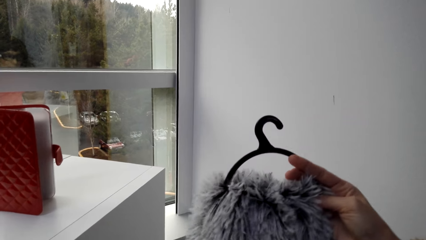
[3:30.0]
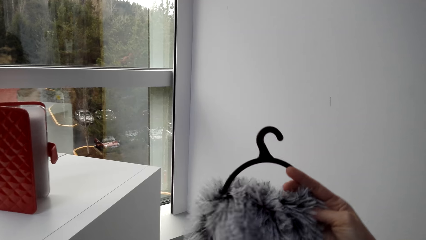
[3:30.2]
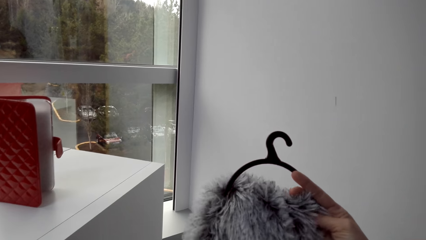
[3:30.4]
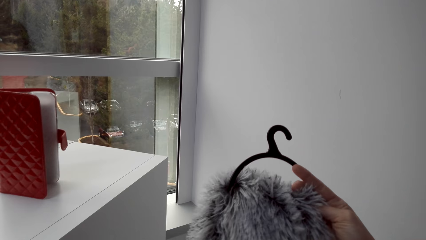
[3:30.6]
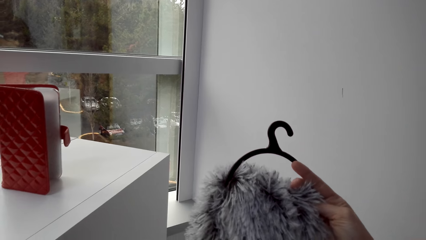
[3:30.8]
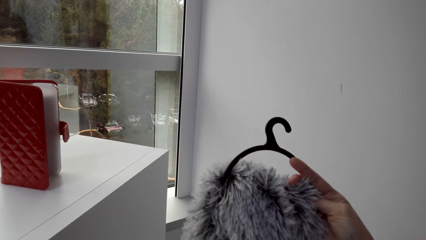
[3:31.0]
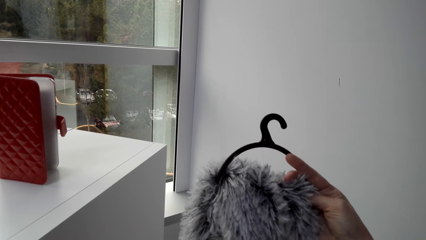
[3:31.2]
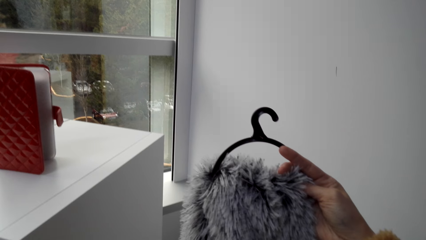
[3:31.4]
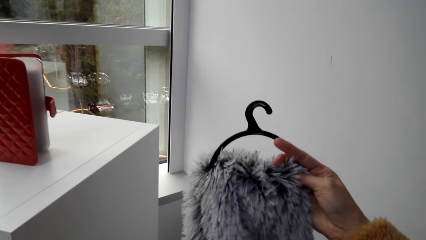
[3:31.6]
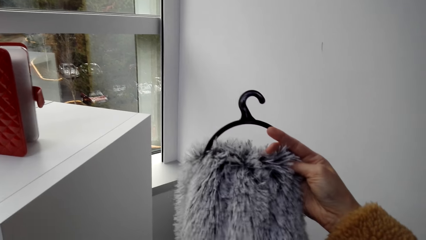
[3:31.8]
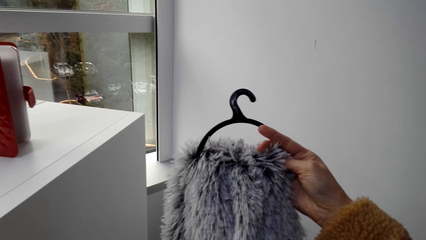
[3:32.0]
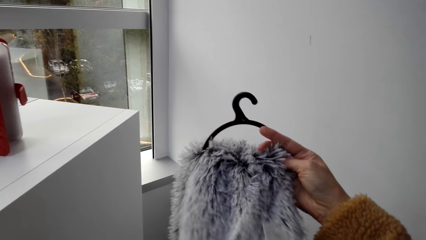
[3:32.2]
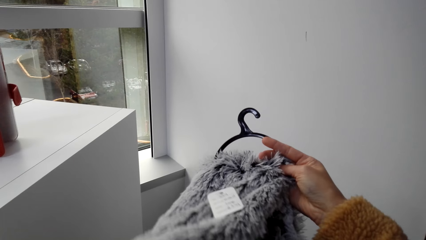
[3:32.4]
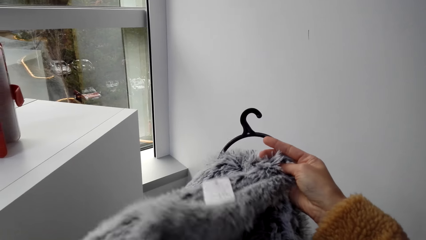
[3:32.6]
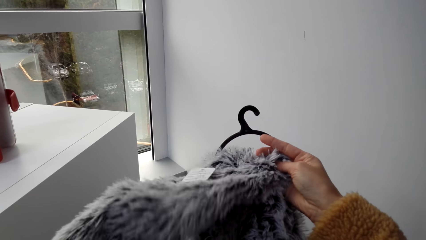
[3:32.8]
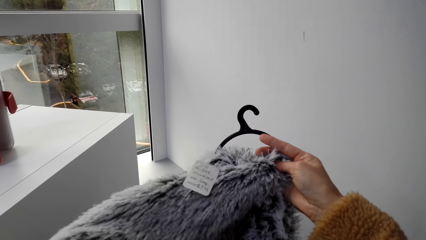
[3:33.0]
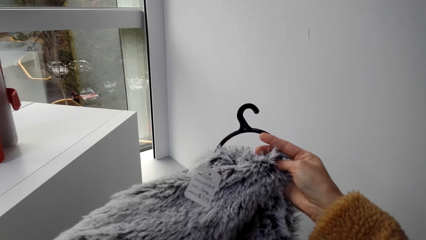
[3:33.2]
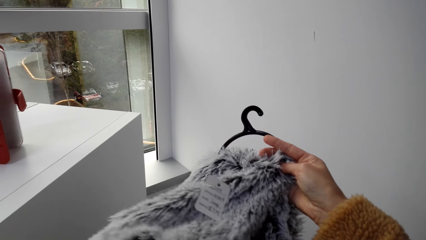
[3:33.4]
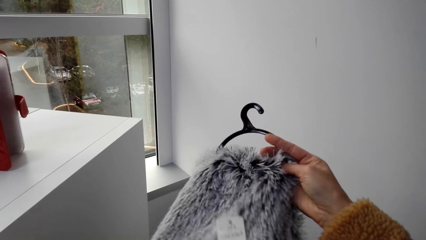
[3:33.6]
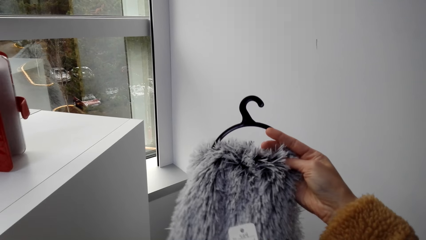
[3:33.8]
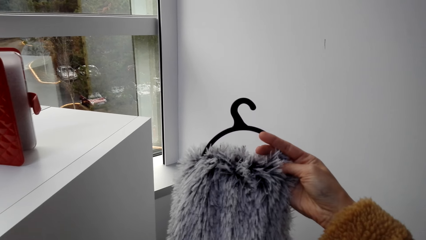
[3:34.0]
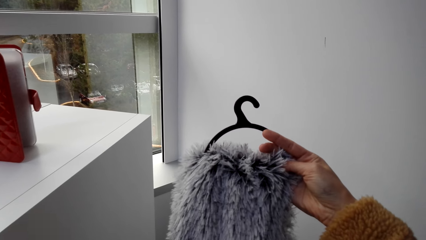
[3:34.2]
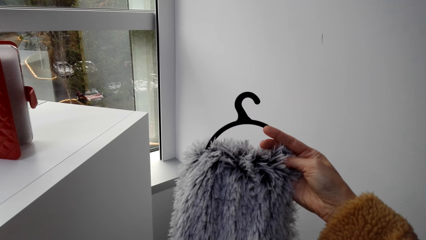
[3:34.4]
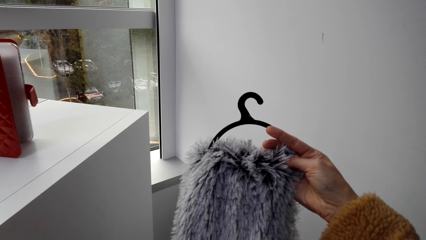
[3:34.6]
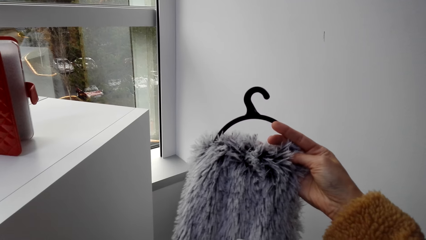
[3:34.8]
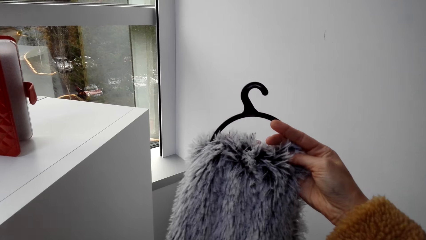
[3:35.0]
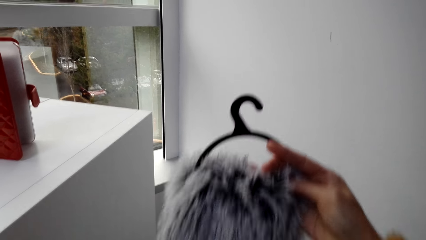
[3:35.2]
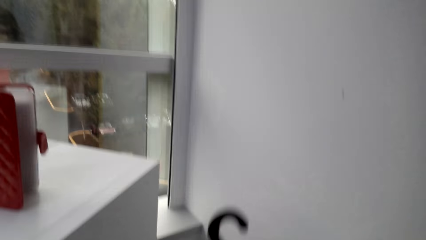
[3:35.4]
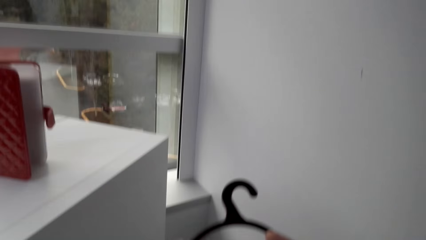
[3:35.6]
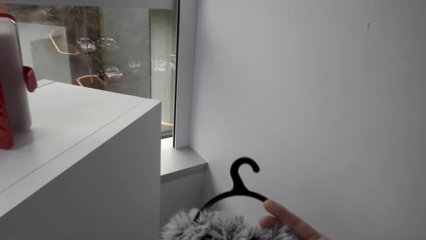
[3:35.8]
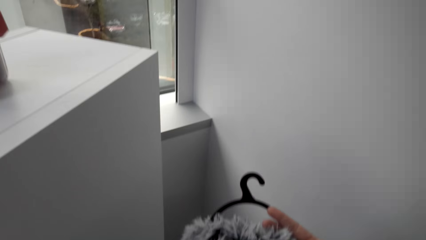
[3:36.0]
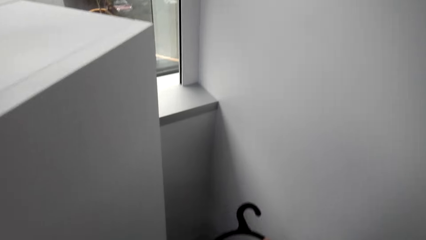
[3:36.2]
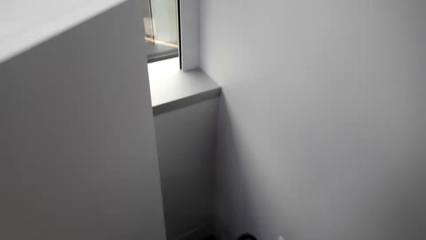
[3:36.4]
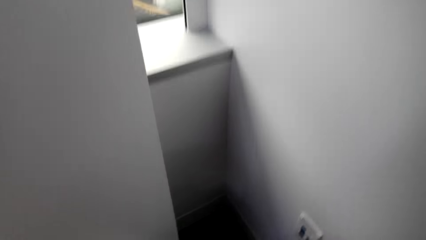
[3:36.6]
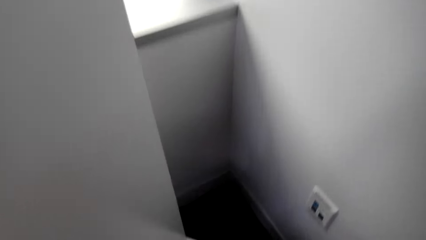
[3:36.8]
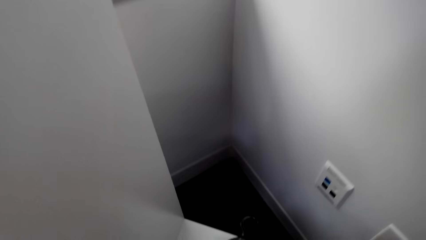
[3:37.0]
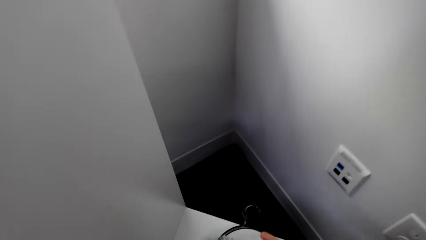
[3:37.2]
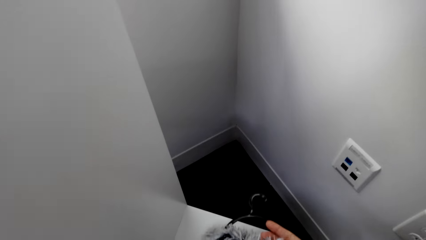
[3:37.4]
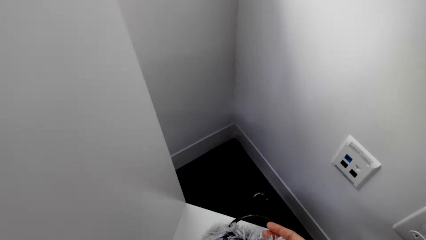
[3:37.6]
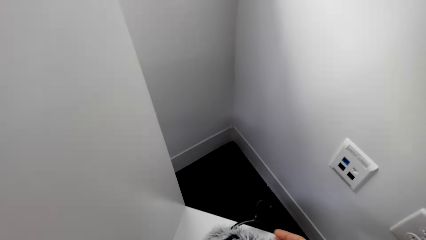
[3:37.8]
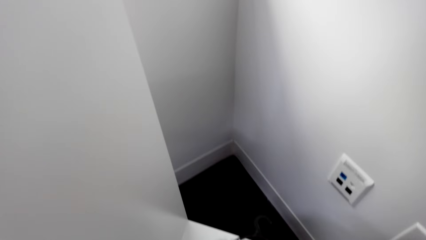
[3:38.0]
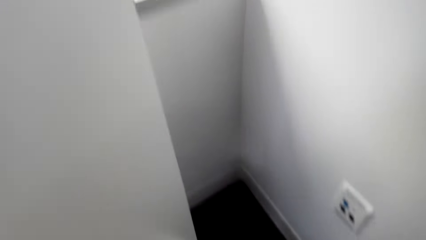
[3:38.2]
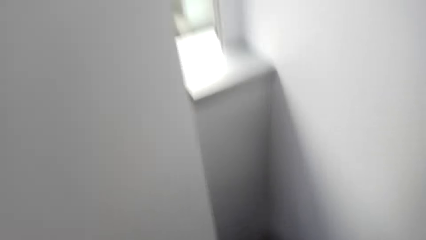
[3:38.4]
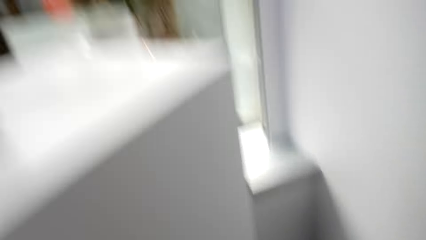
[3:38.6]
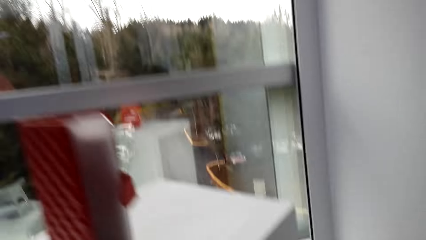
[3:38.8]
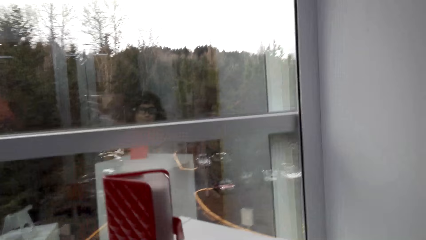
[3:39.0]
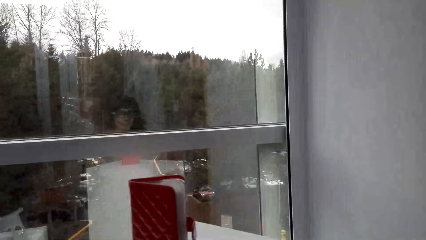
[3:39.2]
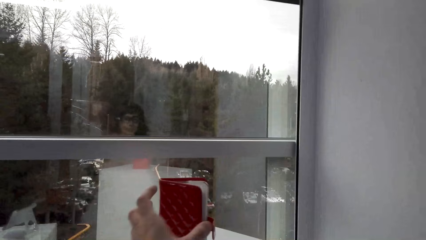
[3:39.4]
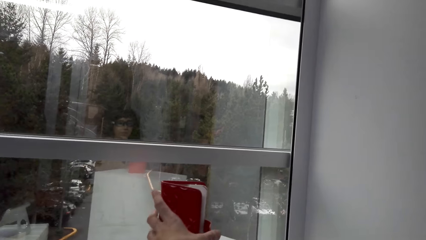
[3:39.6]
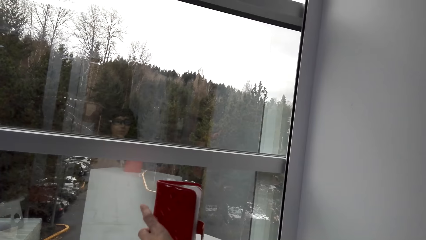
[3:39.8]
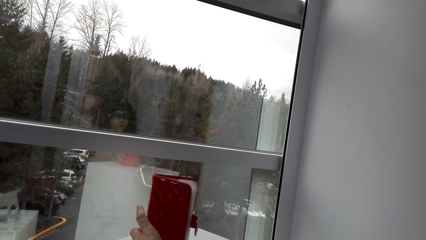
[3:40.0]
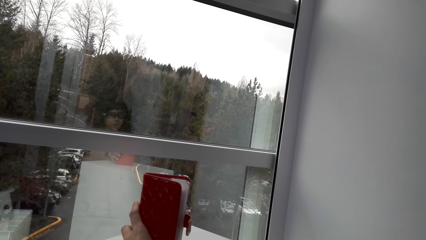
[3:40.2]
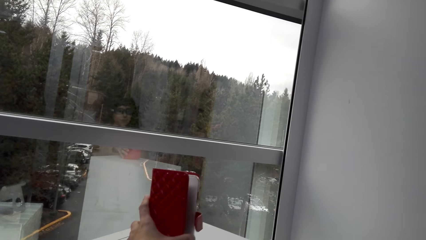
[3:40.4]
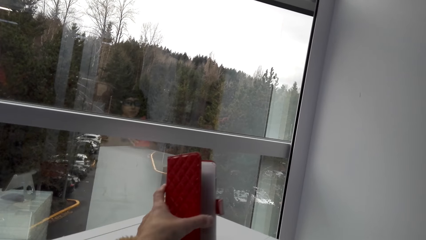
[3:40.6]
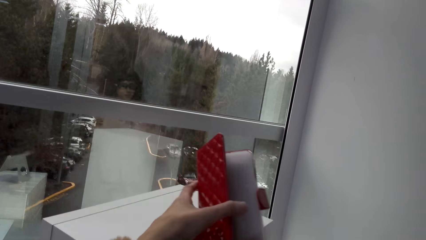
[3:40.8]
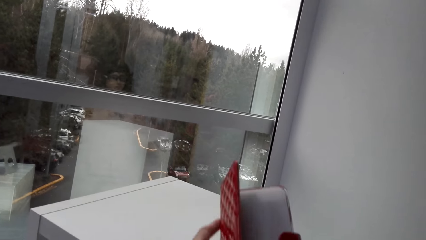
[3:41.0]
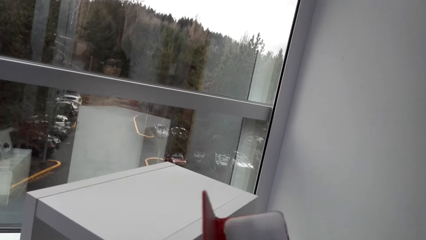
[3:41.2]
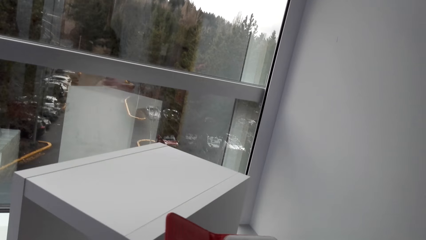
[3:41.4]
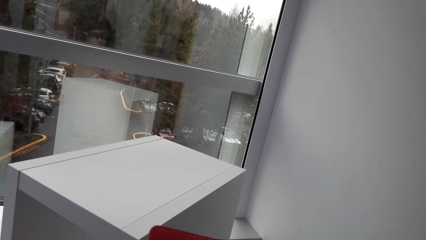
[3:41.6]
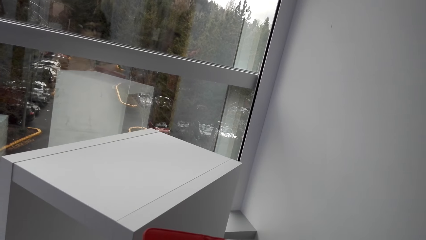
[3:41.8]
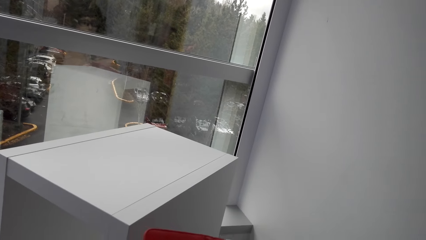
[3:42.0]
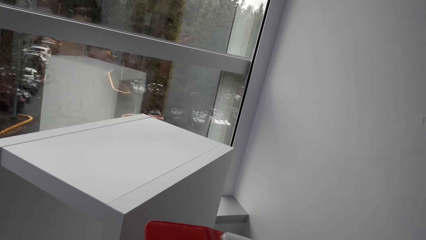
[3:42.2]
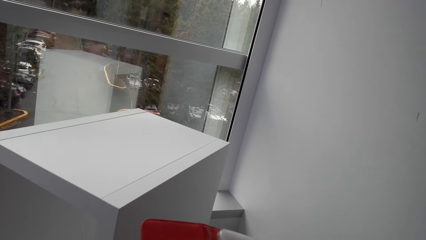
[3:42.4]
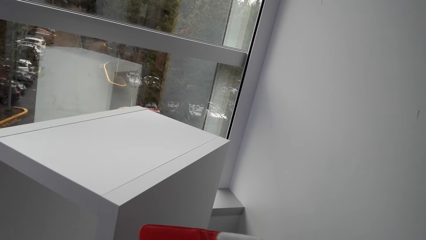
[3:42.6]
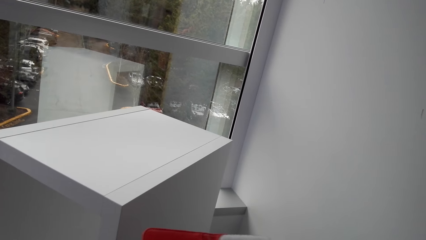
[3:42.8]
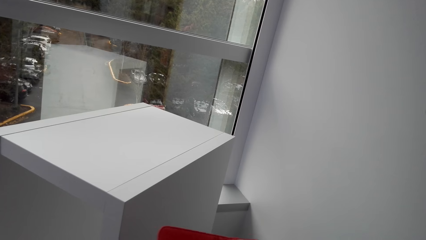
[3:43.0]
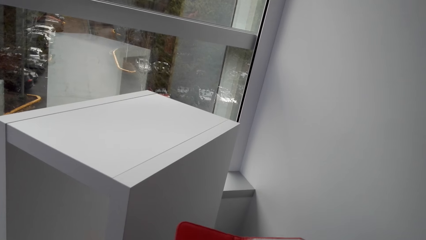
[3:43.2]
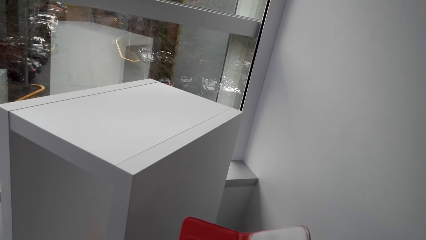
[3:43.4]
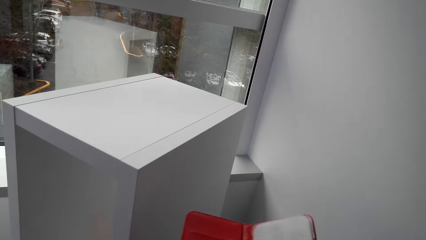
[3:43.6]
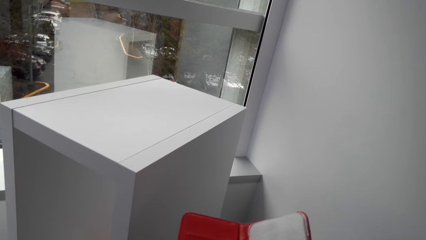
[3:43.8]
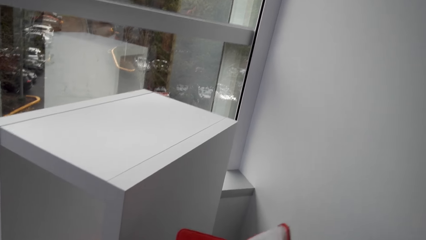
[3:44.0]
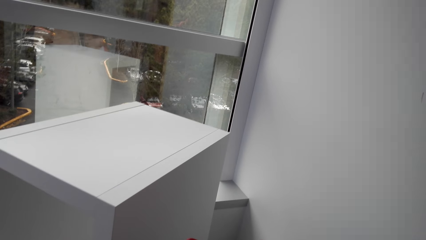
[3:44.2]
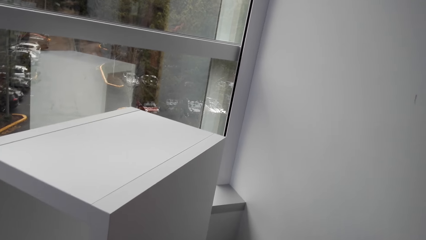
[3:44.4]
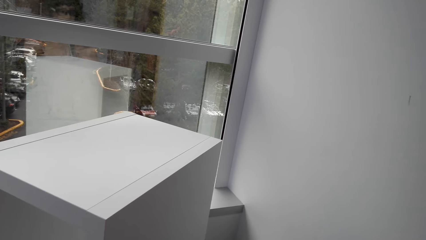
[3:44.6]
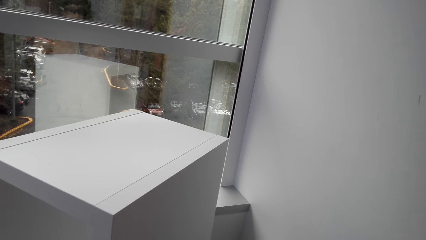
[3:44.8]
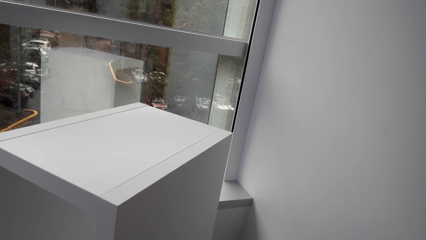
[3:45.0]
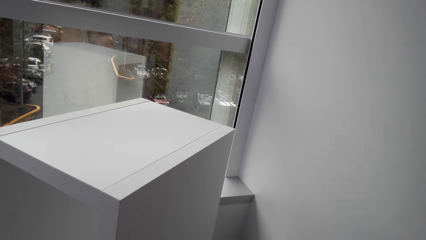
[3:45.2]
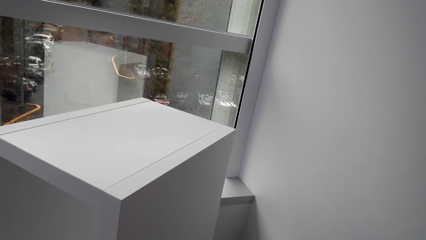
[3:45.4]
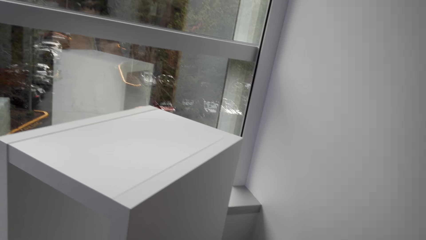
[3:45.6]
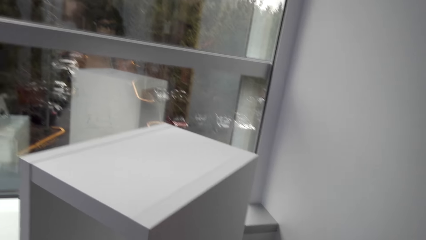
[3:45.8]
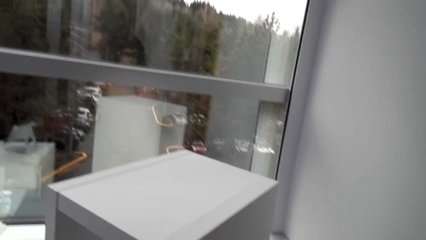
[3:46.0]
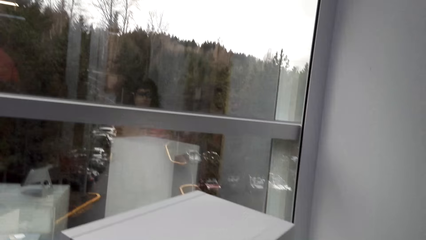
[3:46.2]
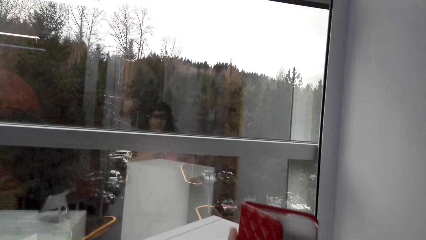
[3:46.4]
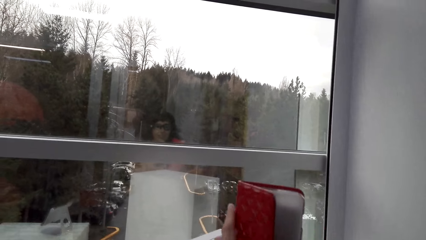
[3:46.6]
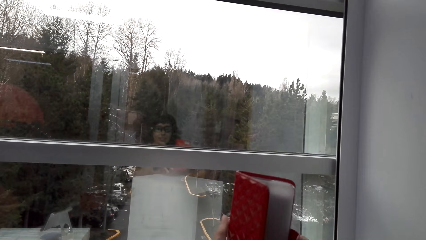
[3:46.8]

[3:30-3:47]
The camera wearer bends towards the floor. They place the scarf on the rack. They stand up. They pick up the wallet. They inspect the wallet. A man talks to the camera wearer.
